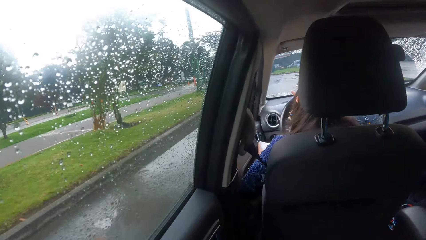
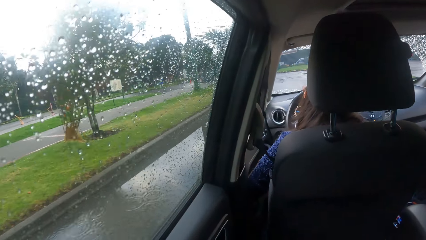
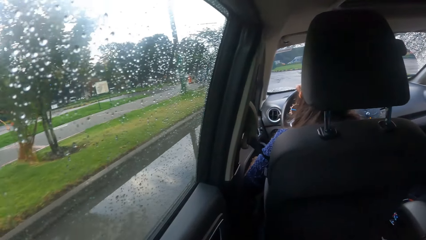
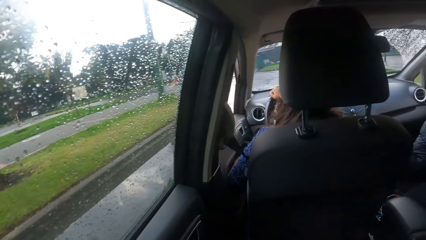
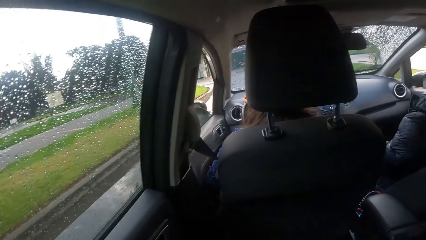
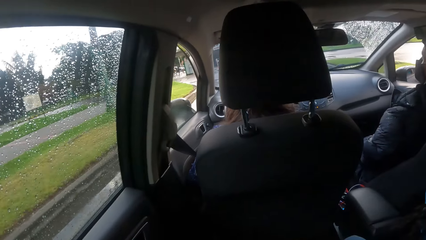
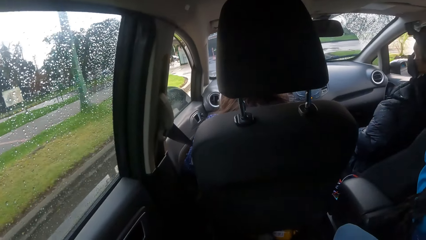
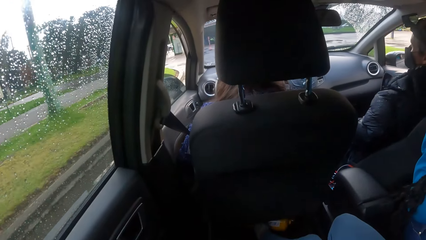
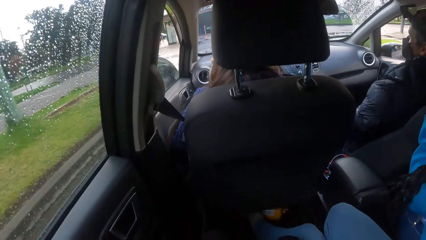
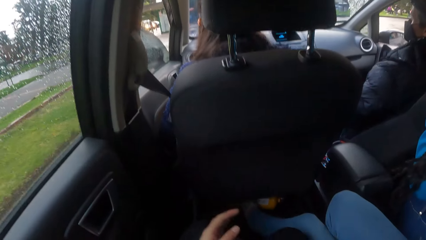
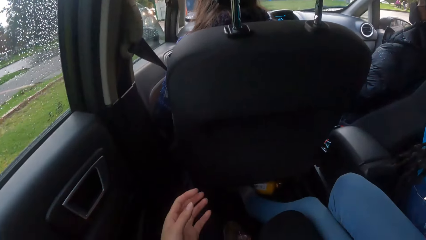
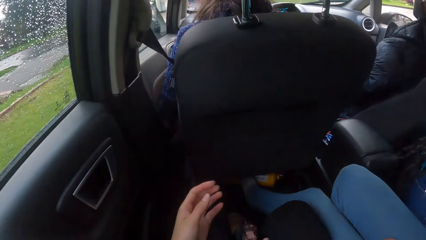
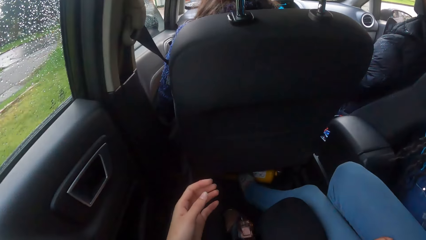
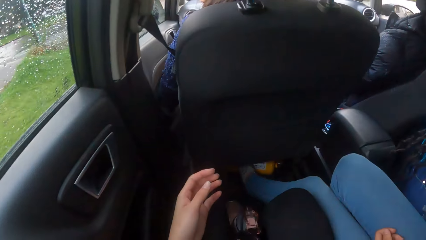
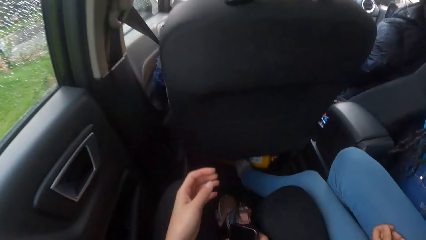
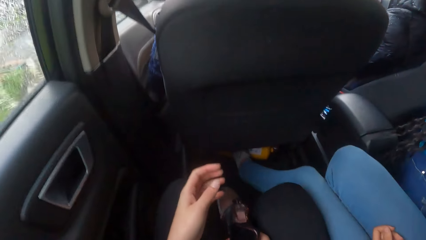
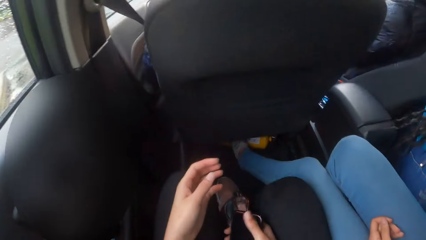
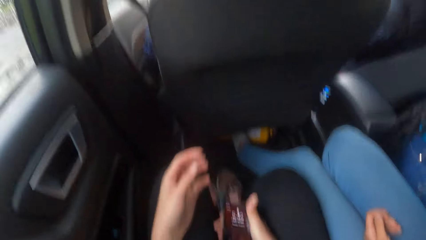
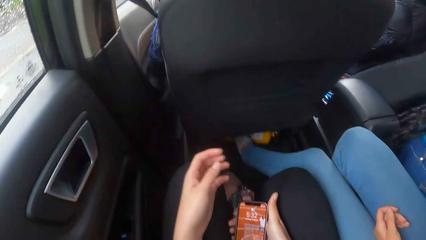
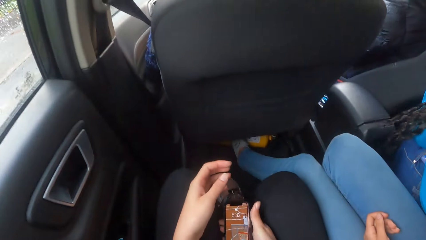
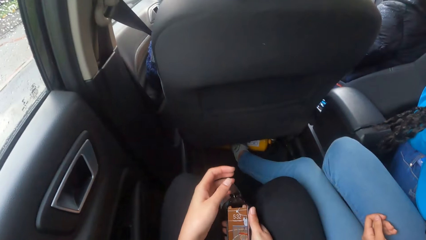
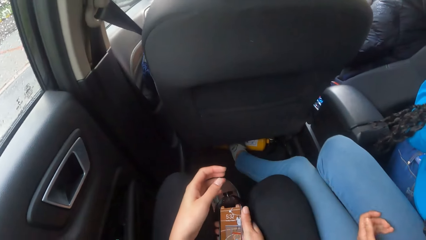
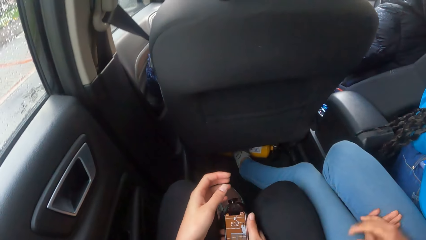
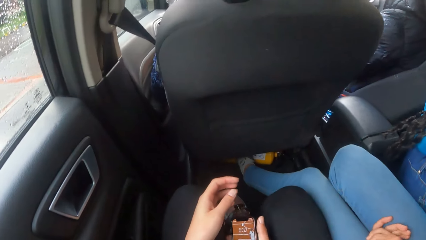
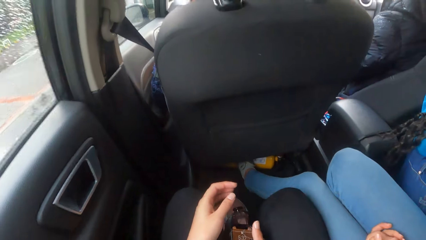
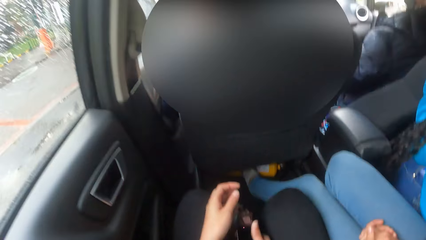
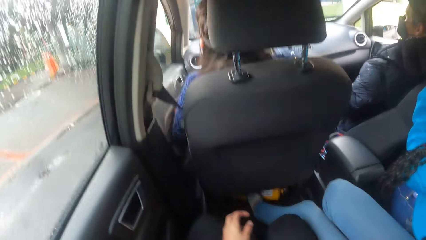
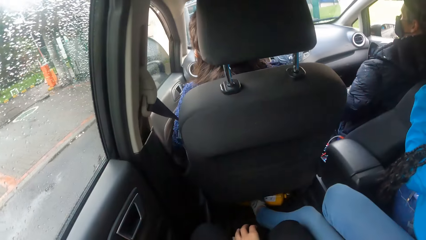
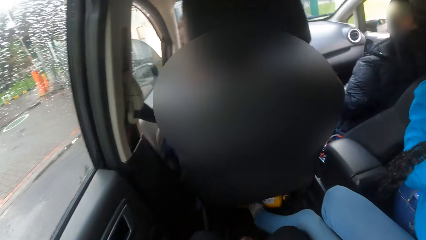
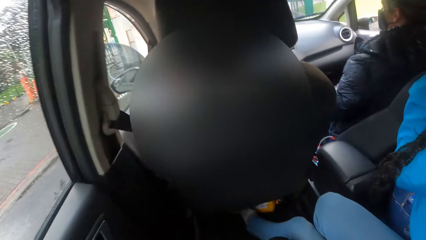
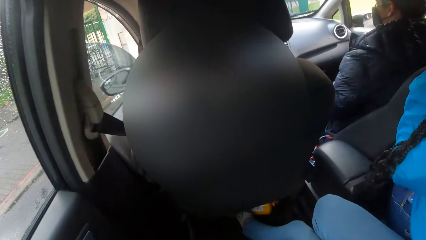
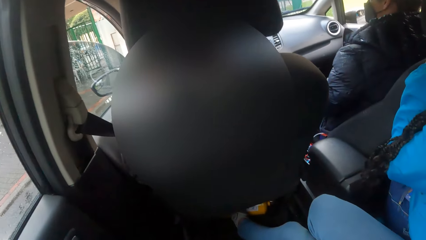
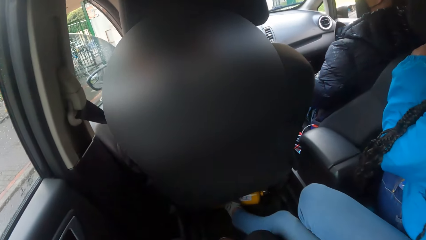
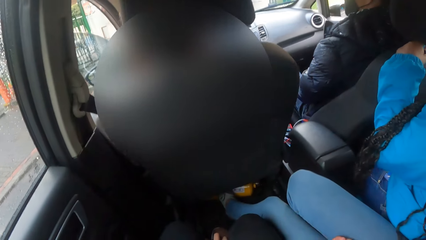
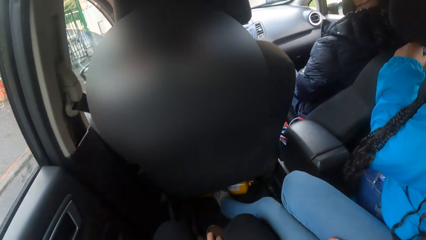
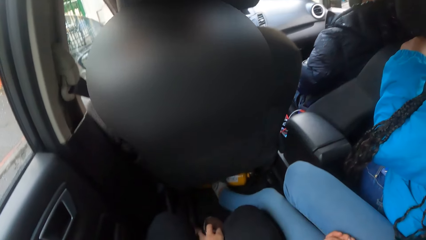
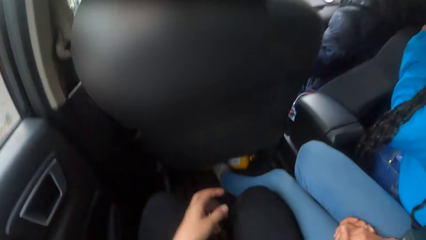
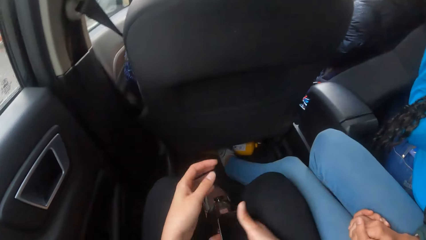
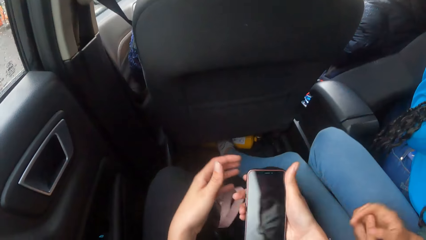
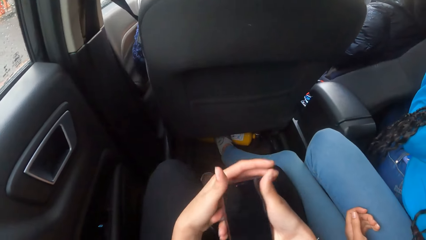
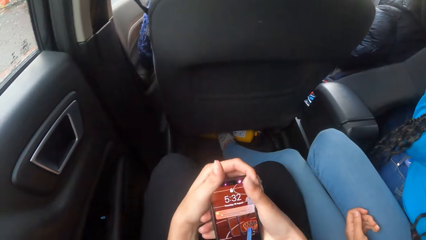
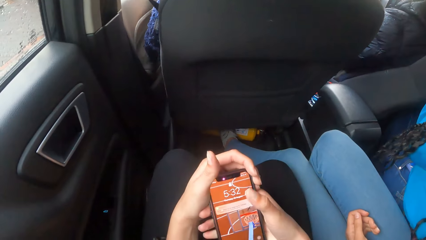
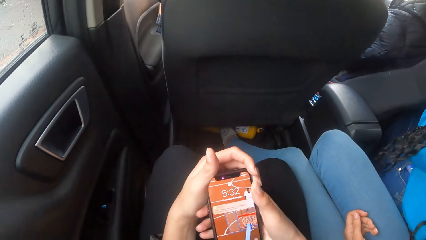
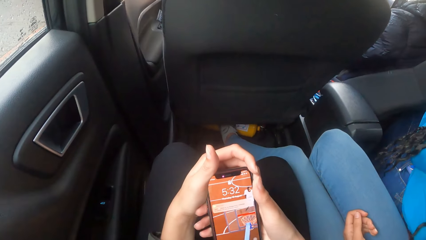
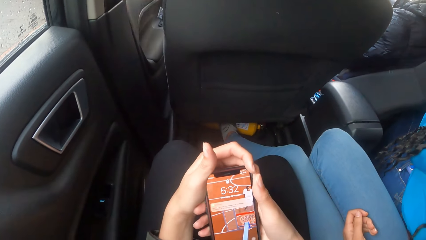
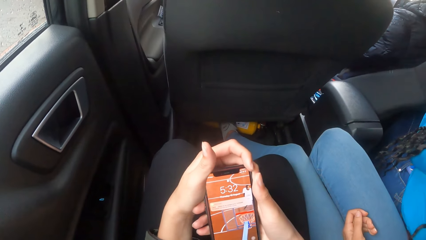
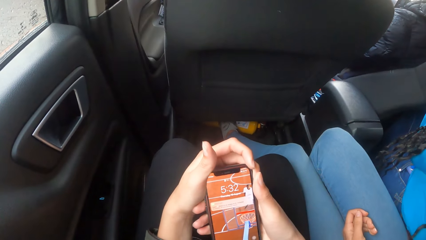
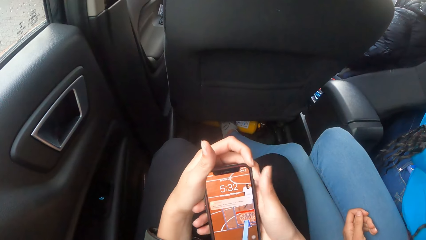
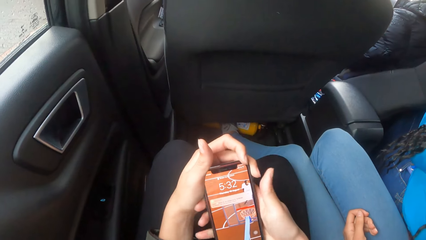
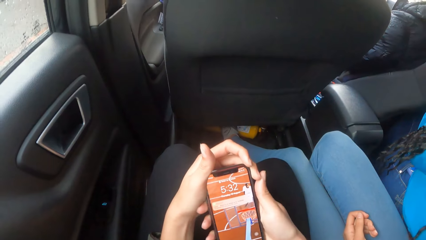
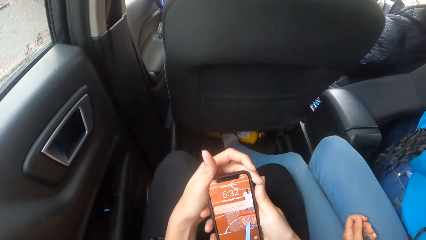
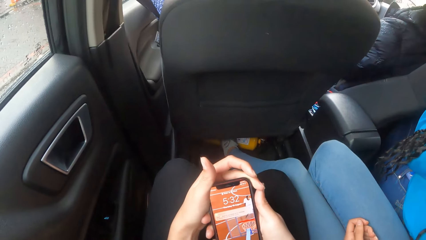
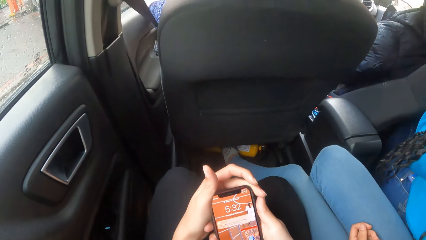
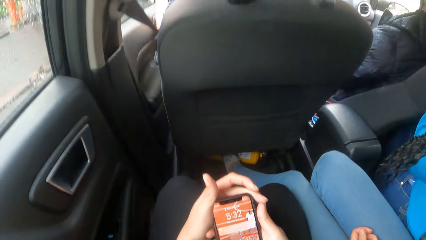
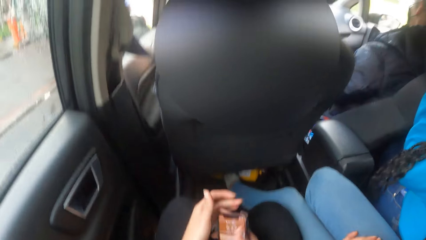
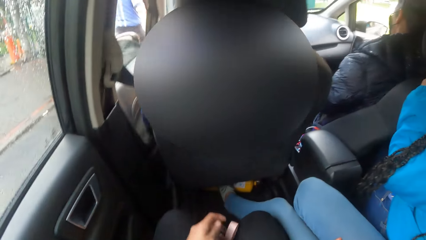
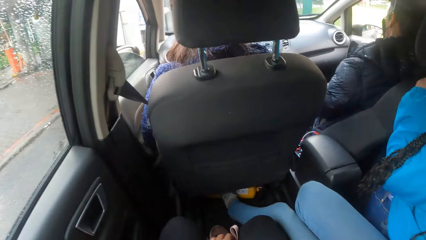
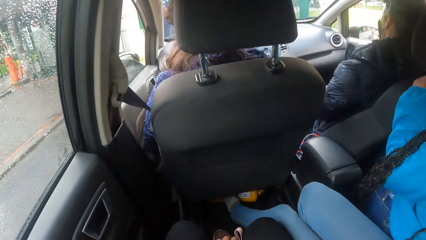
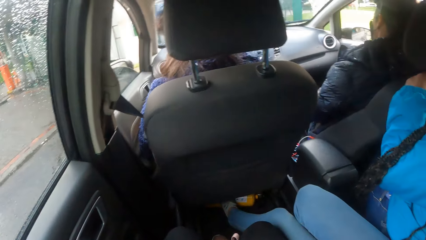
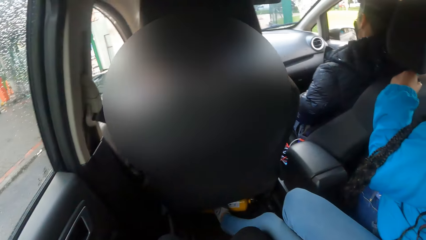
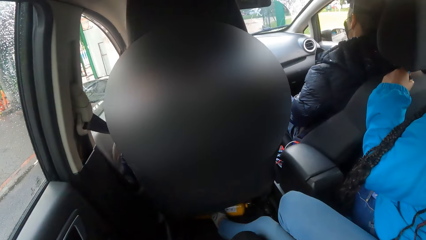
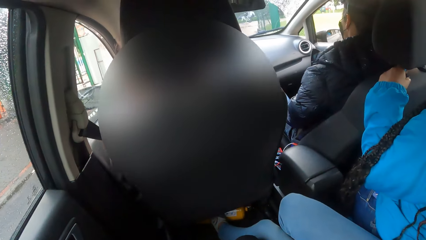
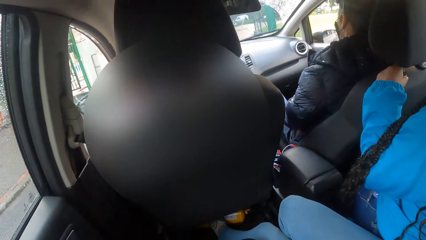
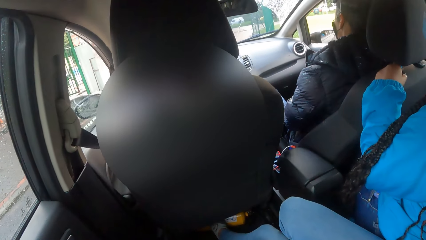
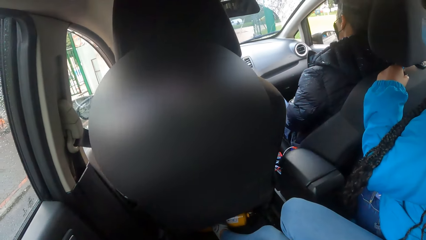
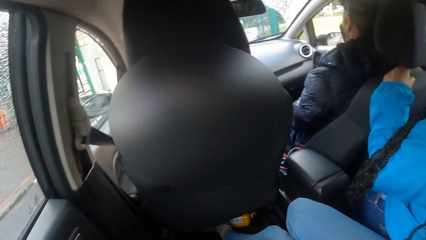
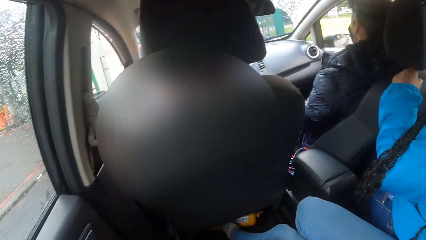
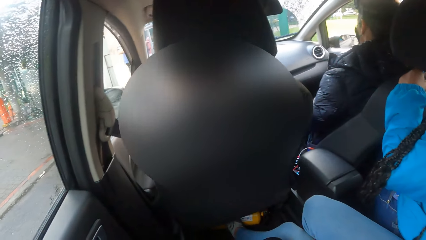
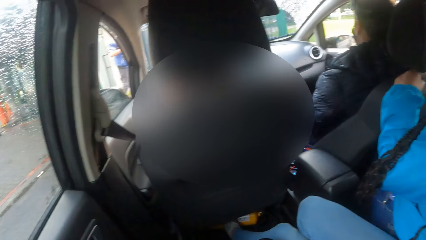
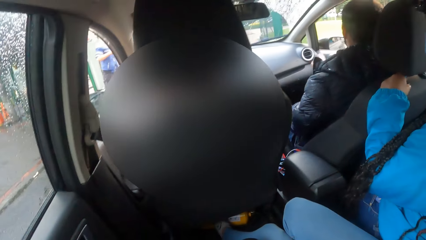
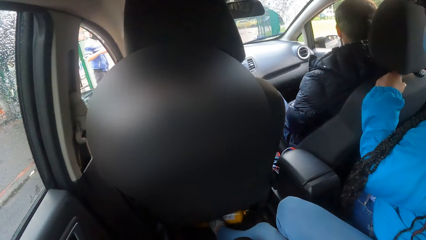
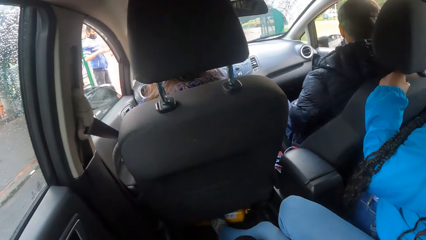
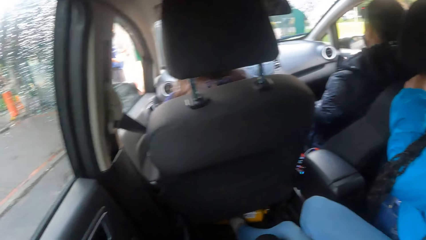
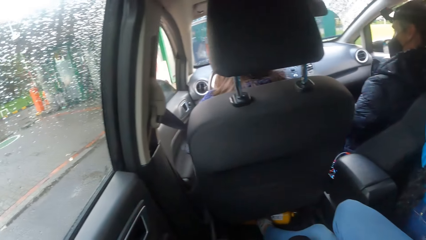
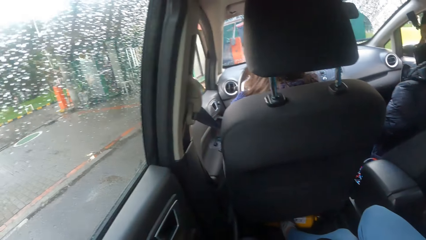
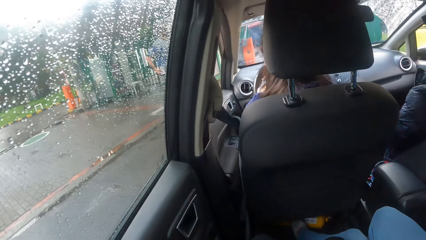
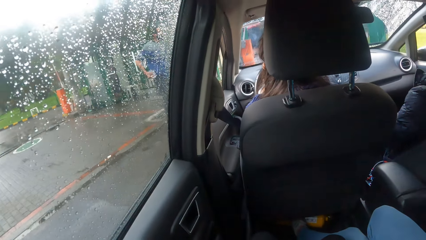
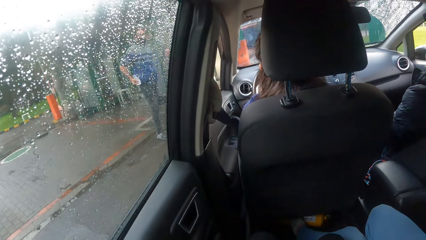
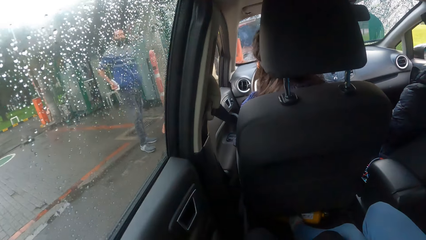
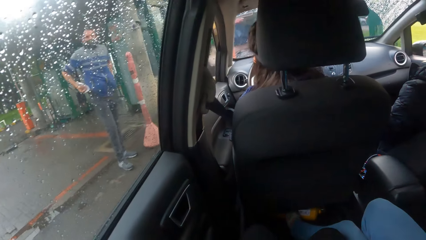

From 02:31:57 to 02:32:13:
The camera wearer presses the phone with their right hand. They hold the phone. They close the phone with their right hand. They hold the phone with both hands. They dial the phone. They turn the phone with both hands.
